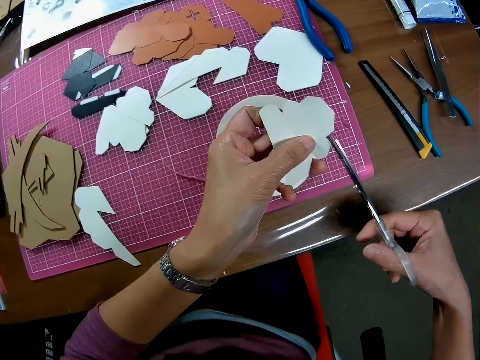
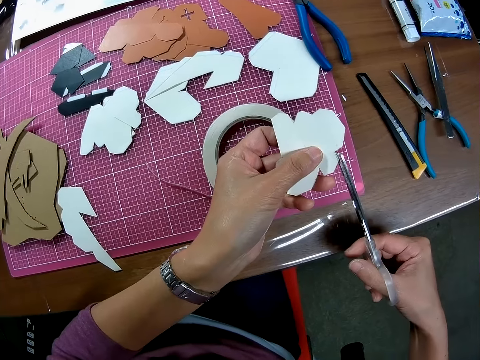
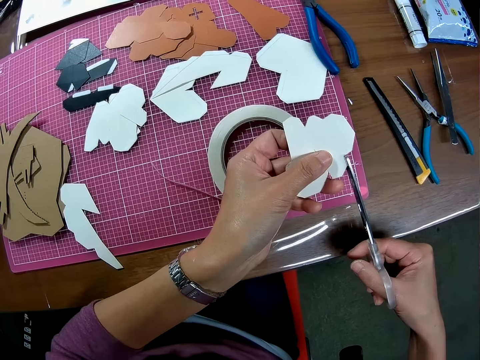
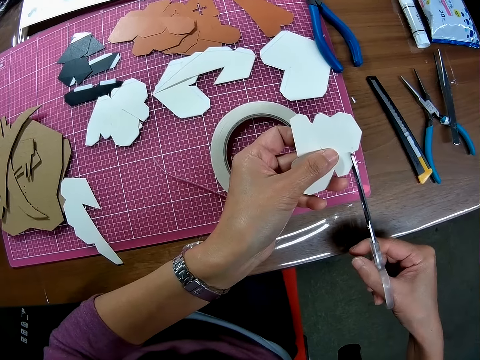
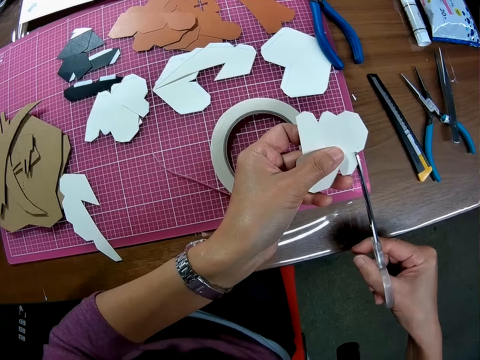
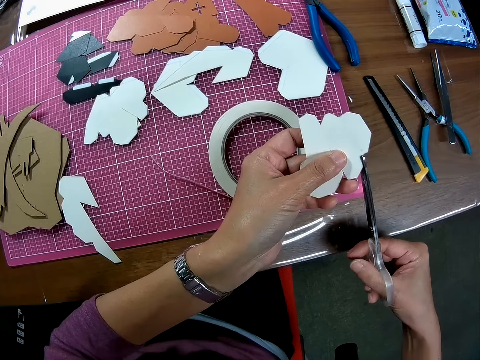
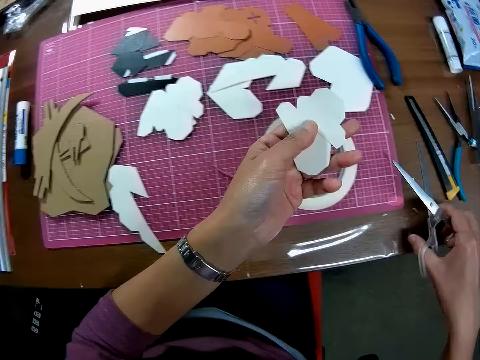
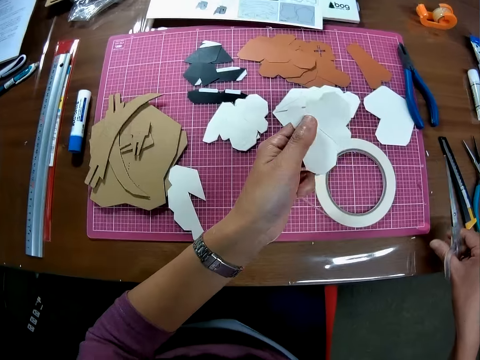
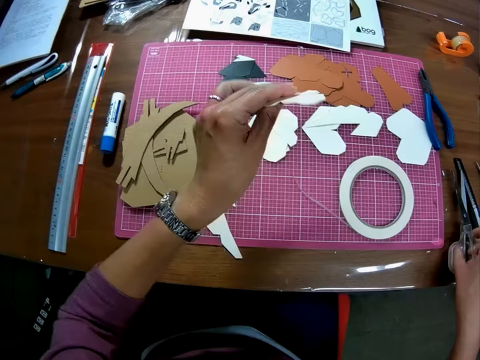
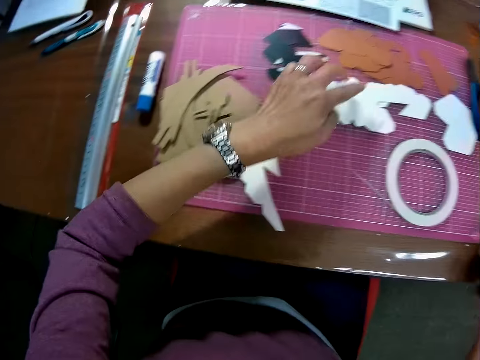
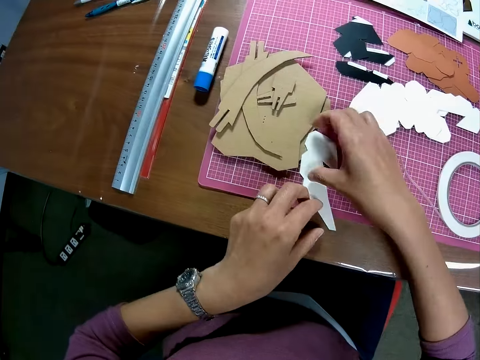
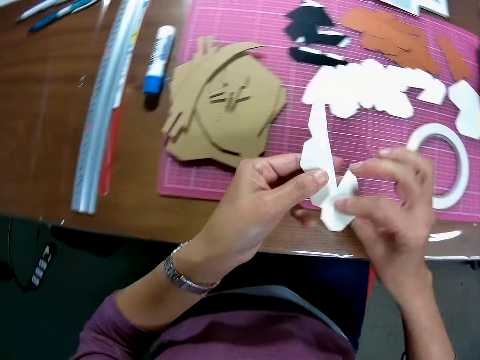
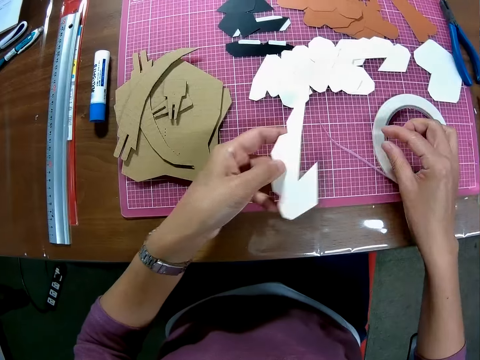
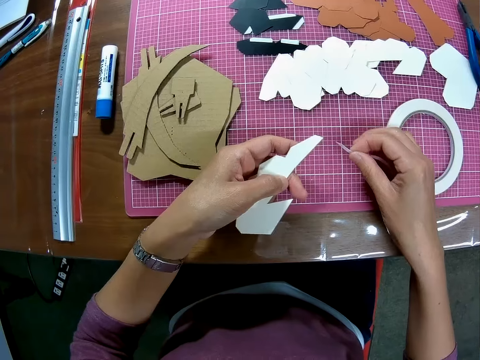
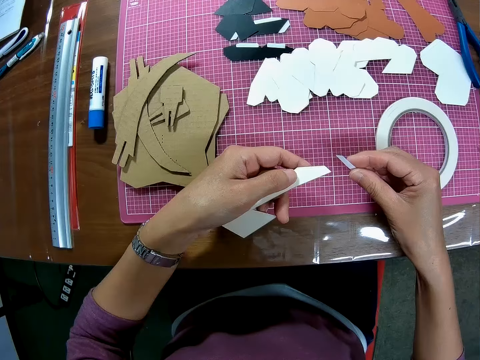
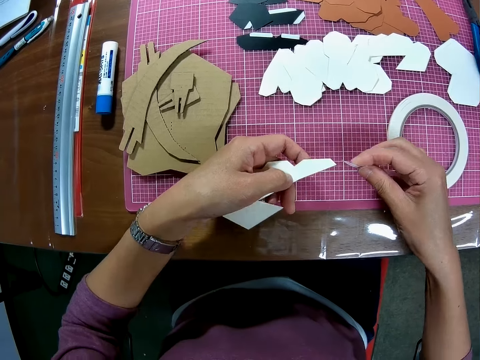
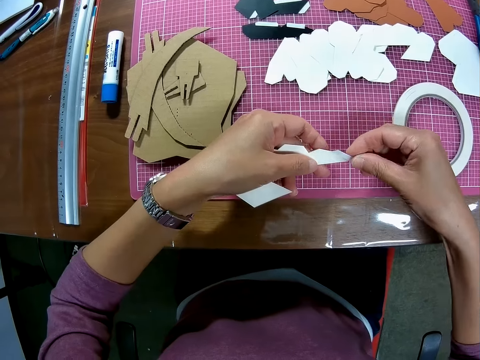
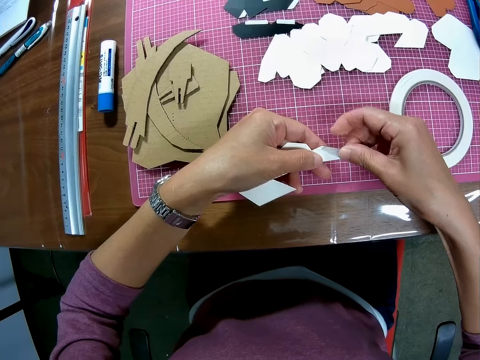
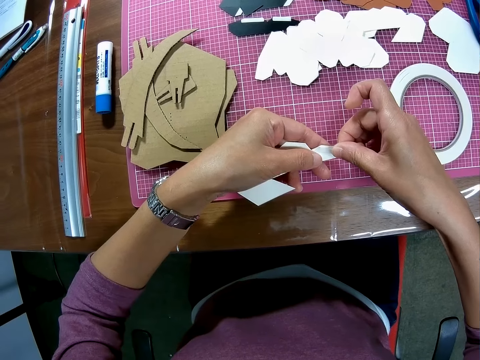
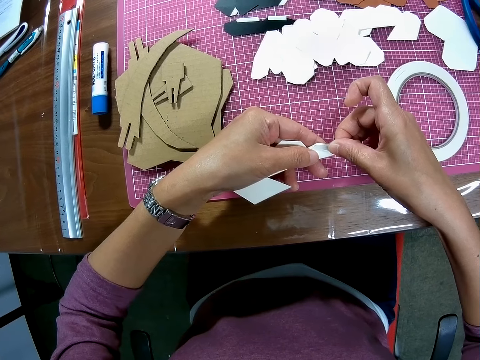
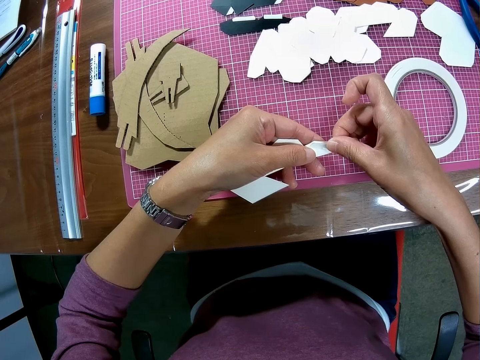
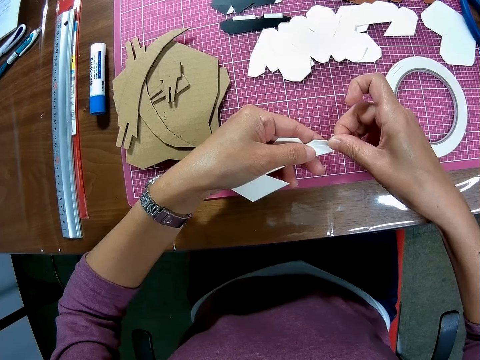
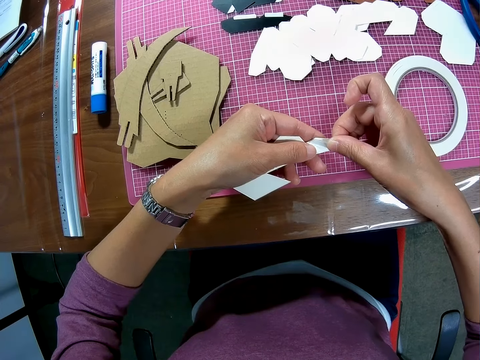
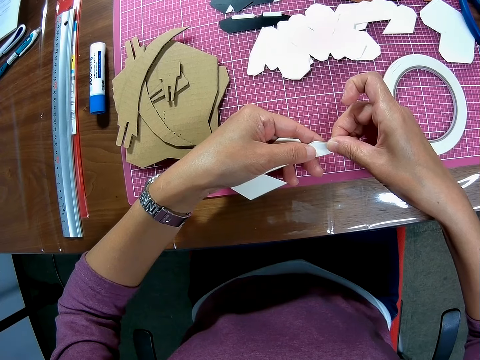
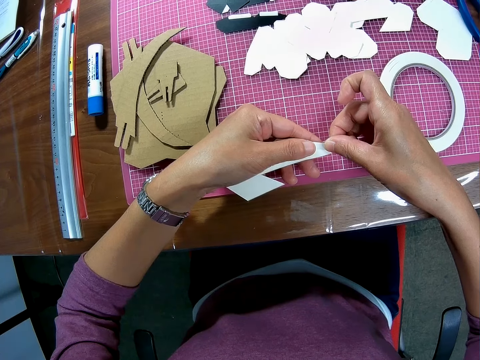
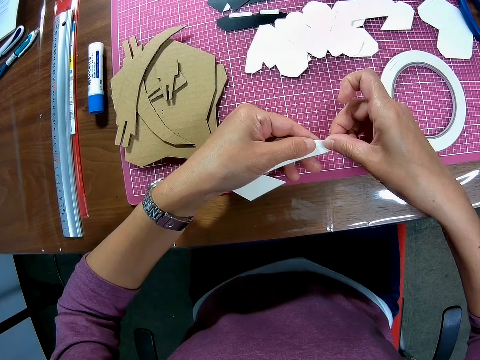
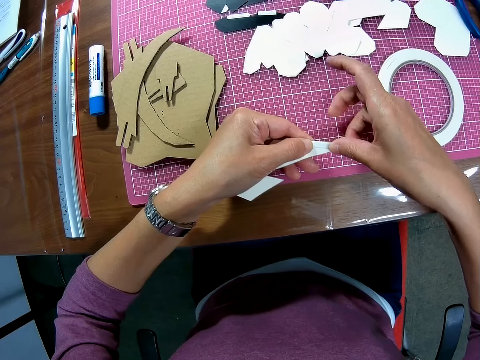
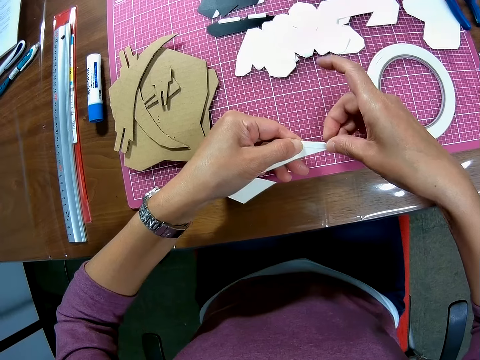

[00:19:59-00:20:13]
The camera wearer cuts the sticker. They drop the wooden mechanical model on the cutting mat. They put the card down. They drop the pair of scissors on the table. They pick up another wooden mechanical model from the cutting mat. They pick up the card. They hold the sticker. They pick up the unrolled tape. They stick the sticker on the card. They tape the wooden mechanical model.

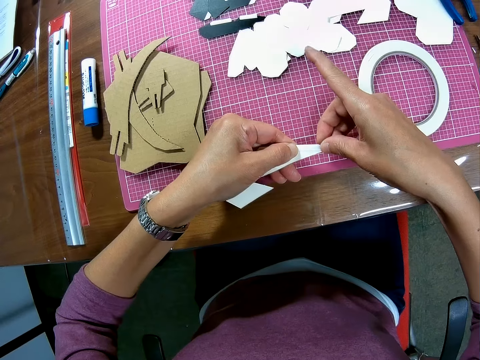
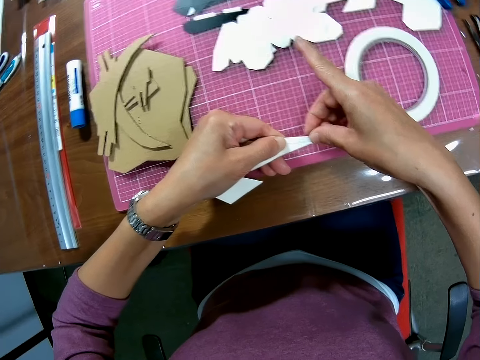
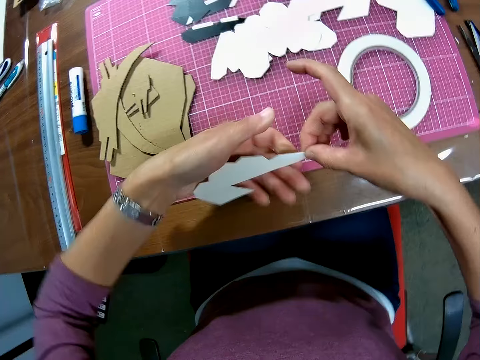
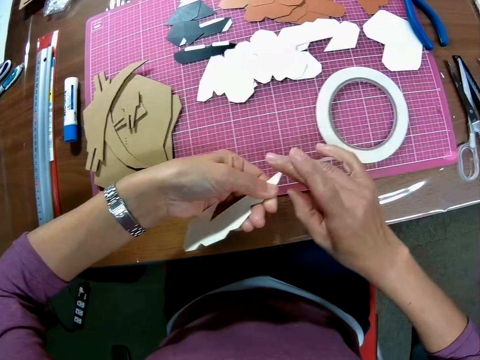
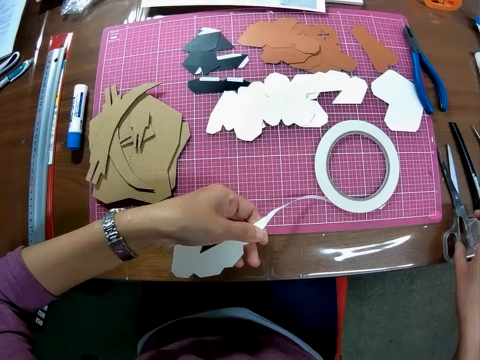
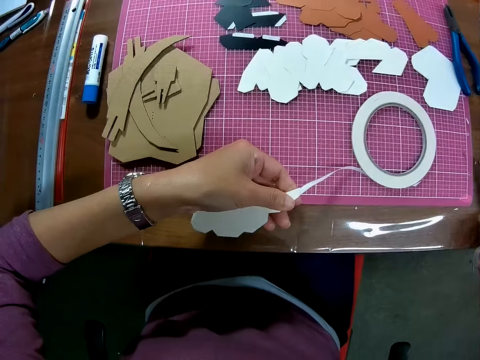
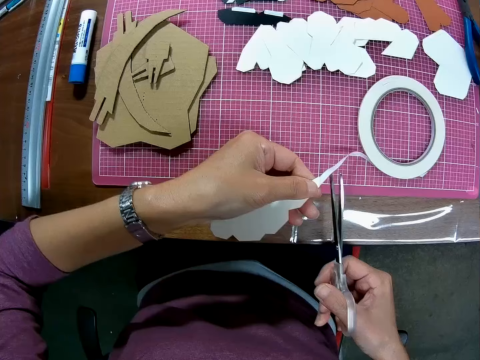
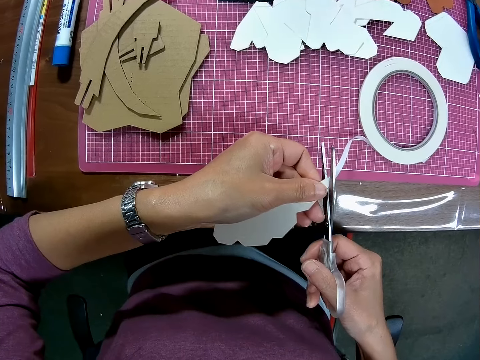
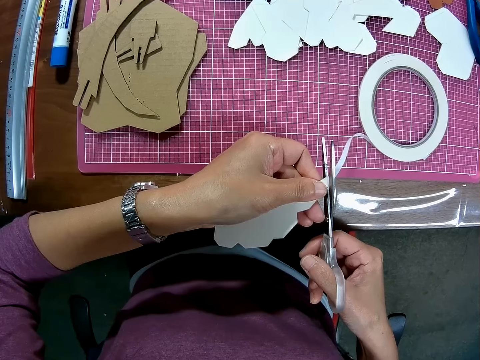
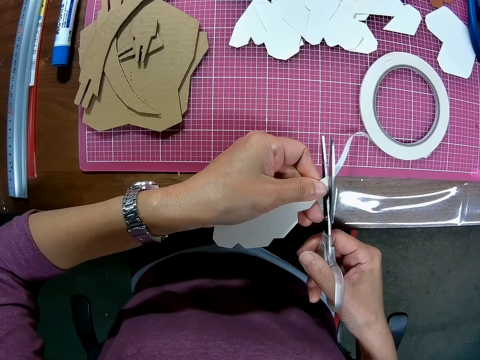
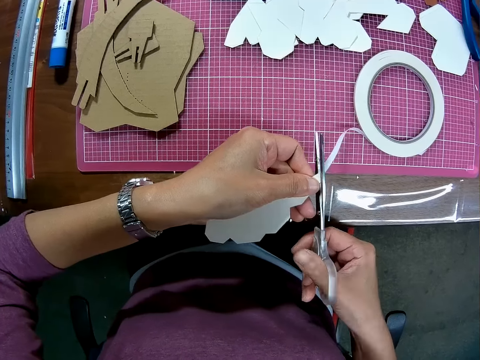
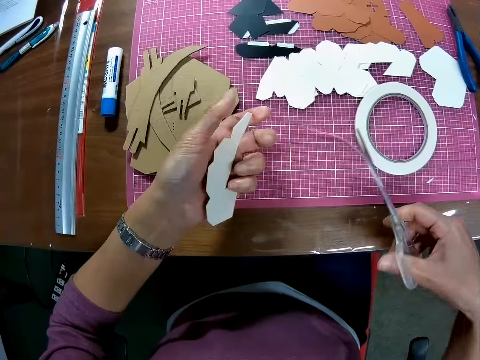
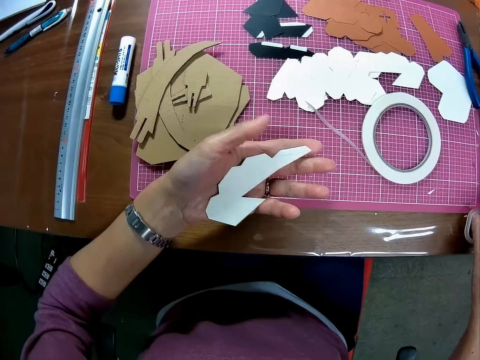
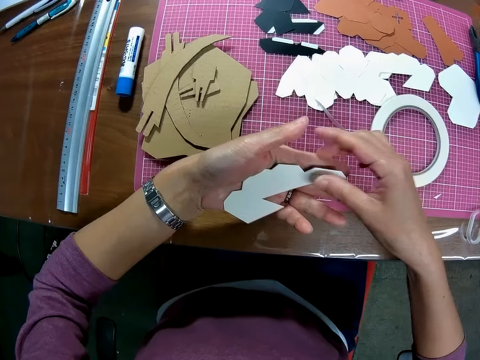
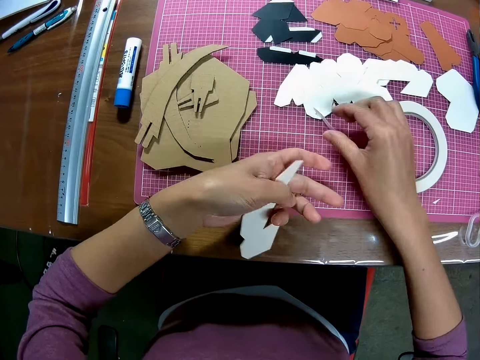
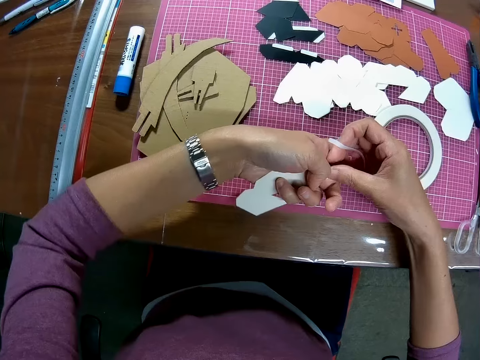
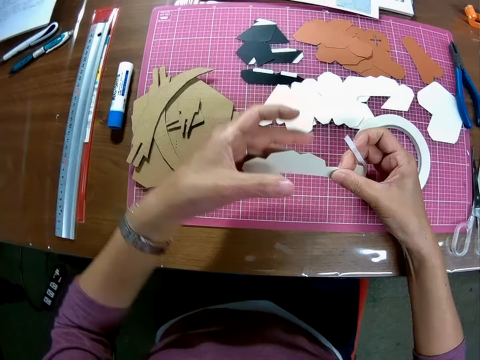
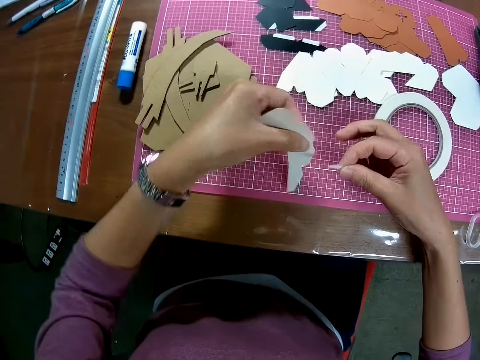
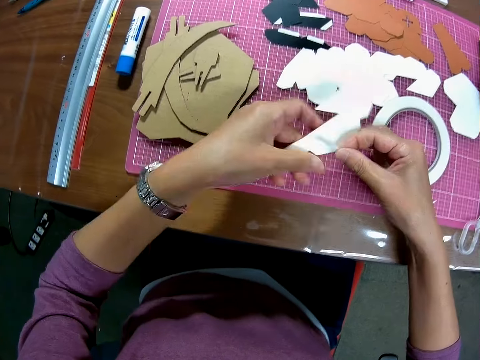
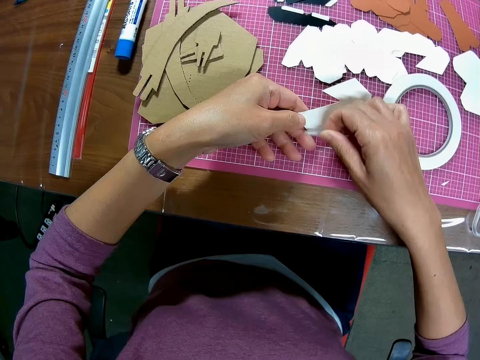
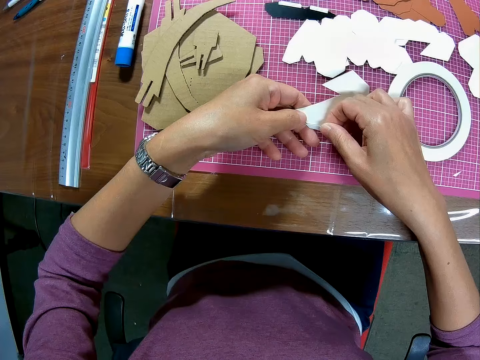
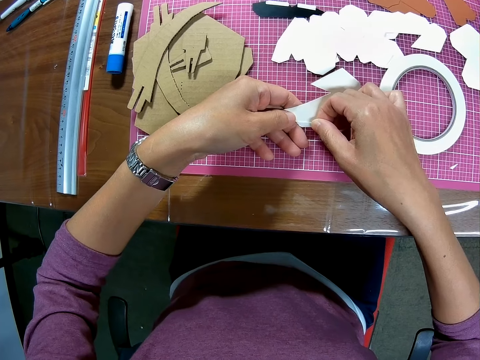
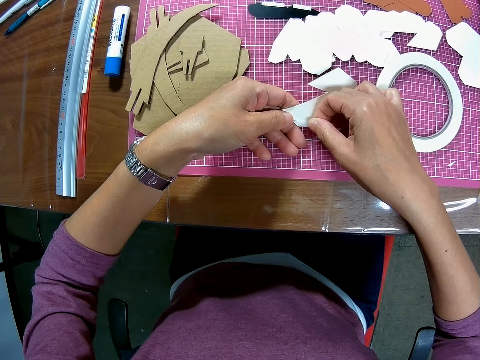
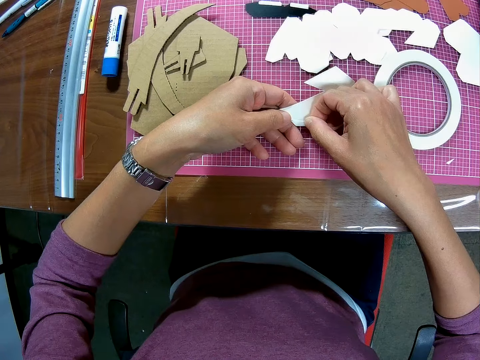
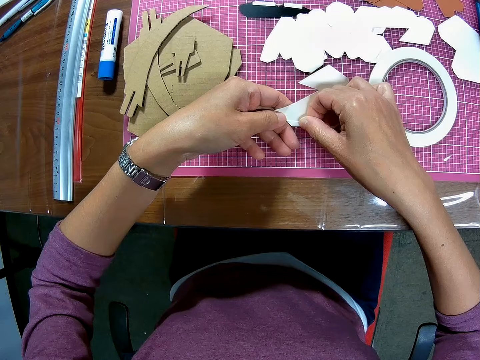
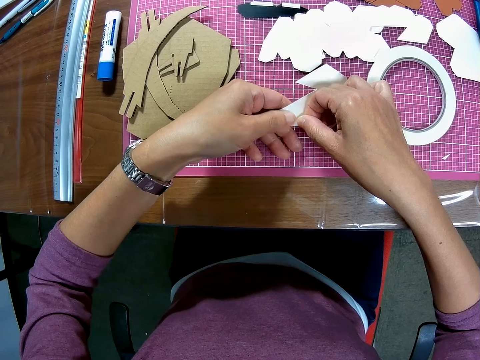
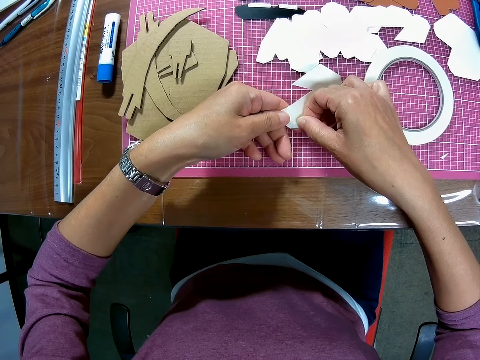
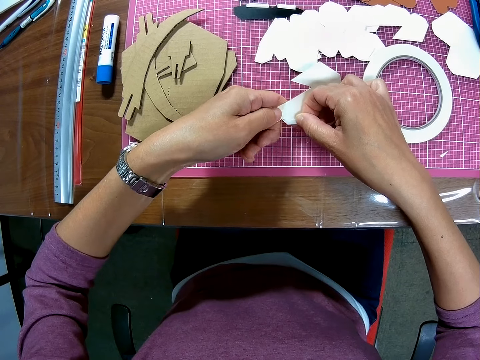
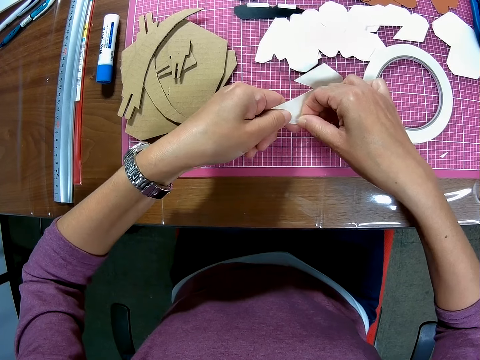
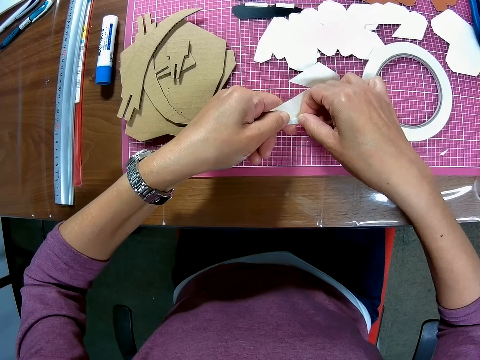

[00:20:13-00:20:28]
The camera wearer removes his right hand from the tape. He picks up the pair of scissors from the table. He cuts the tape or sticker with the pair of scissors. He drops the pair of scissors on the table. He holds the sticker. He picks up the unrolled tape. He adjusts the card. He sticks the sticker on the card. He tapes the wooden mechanical model.
